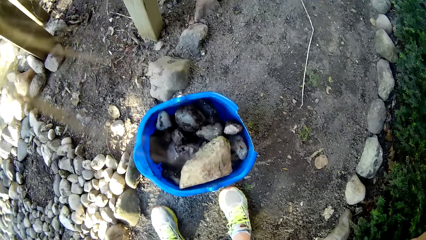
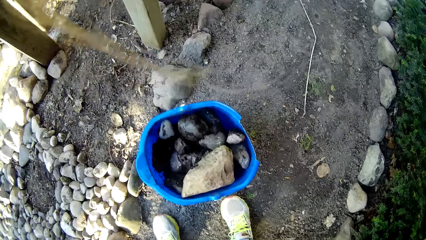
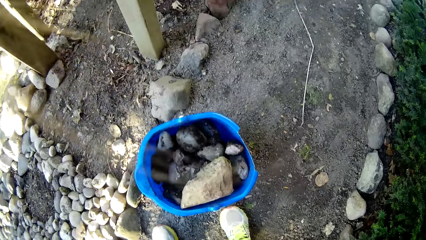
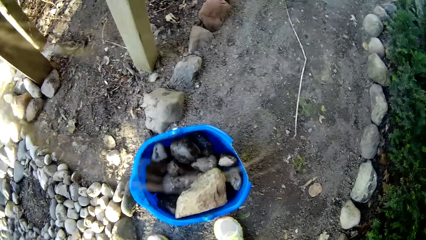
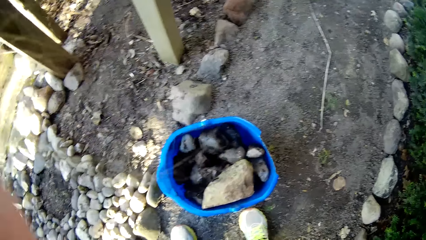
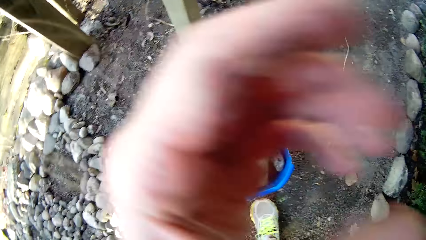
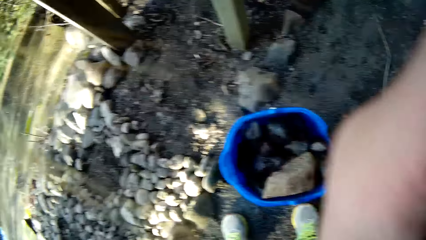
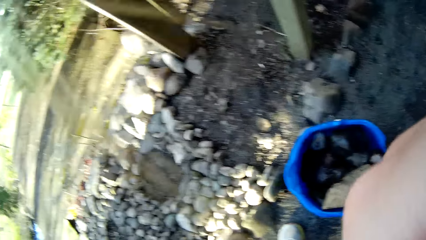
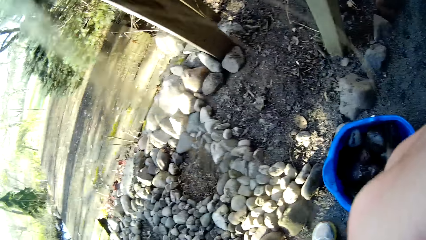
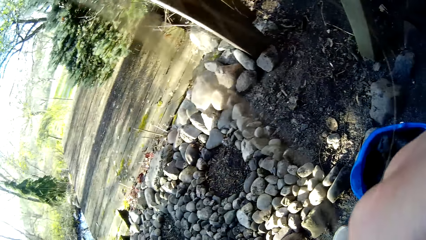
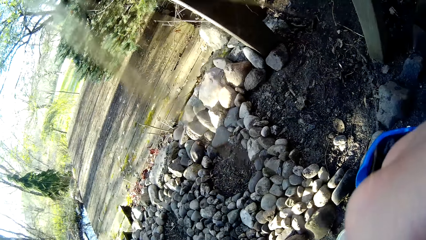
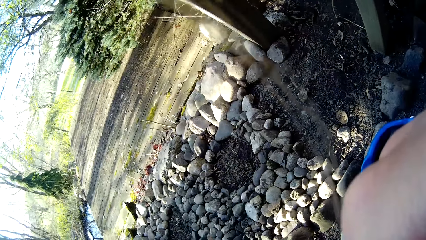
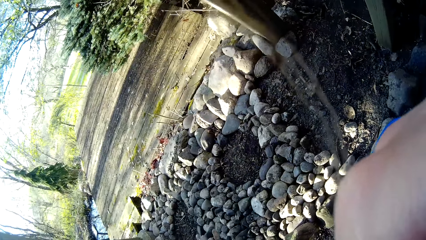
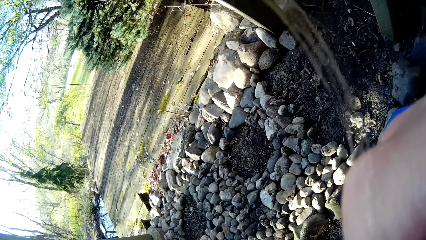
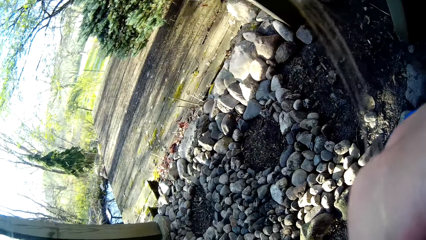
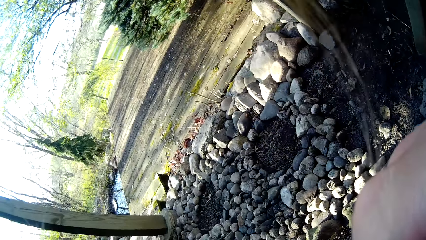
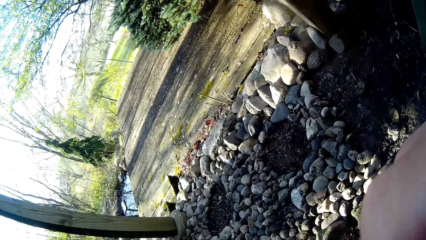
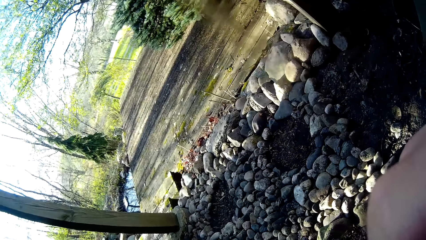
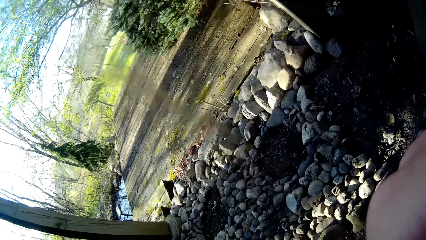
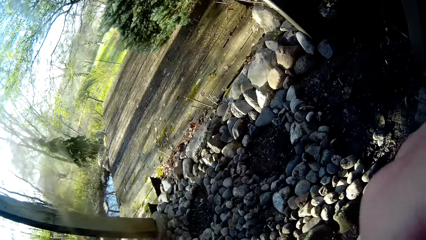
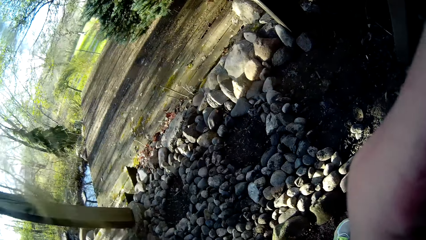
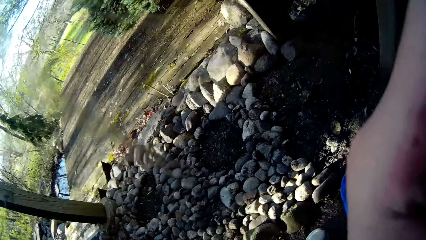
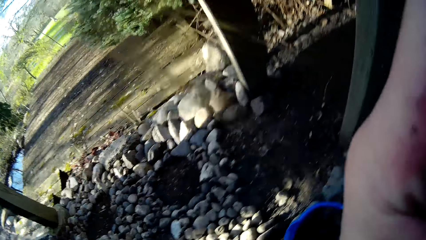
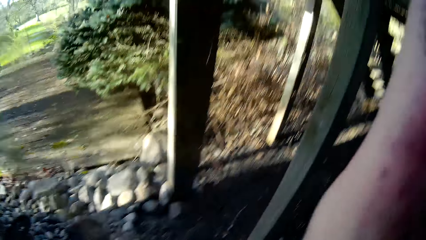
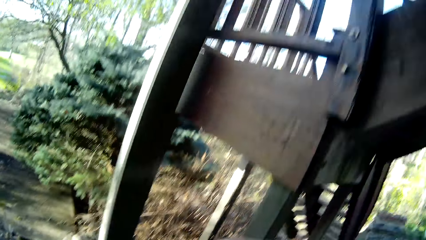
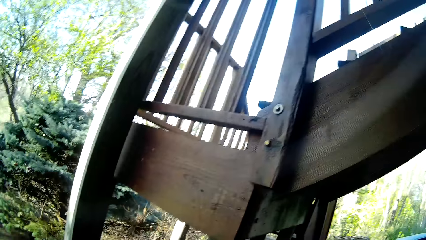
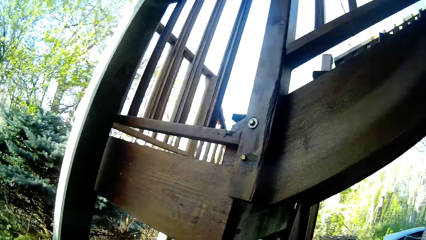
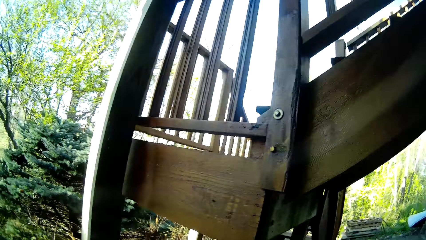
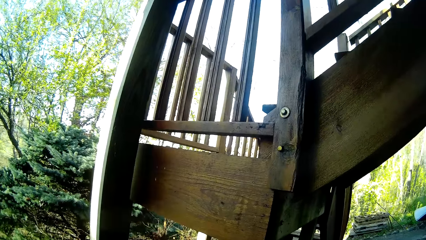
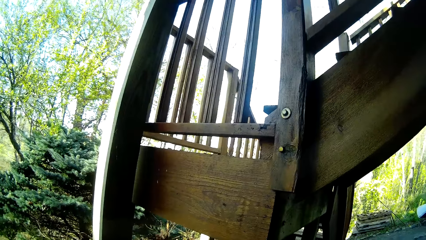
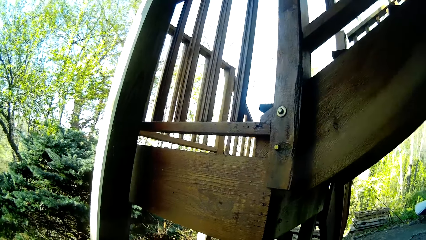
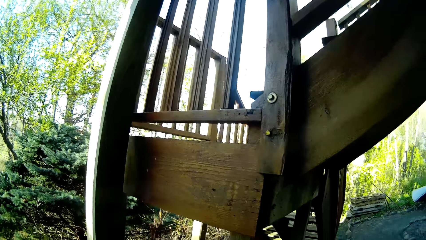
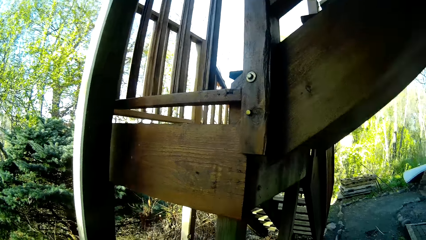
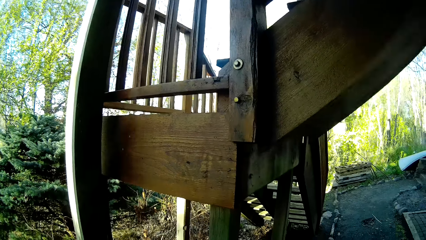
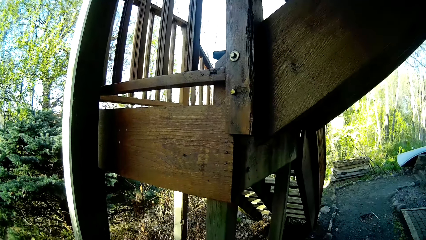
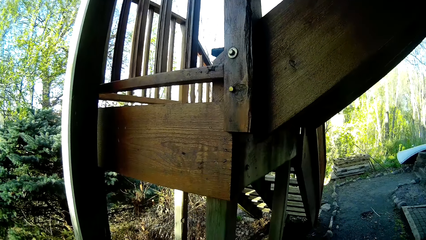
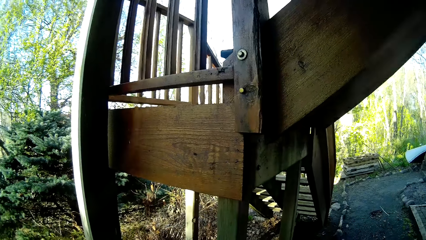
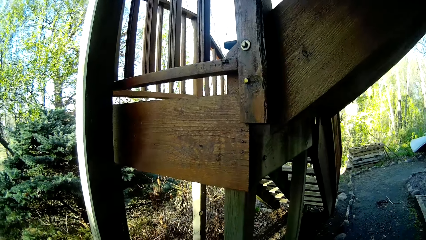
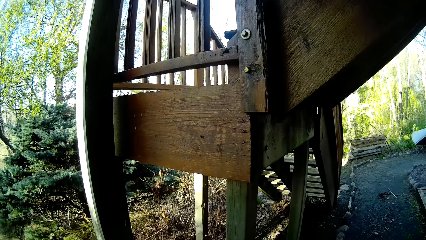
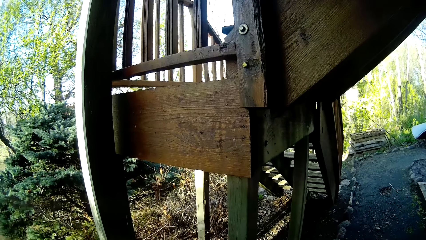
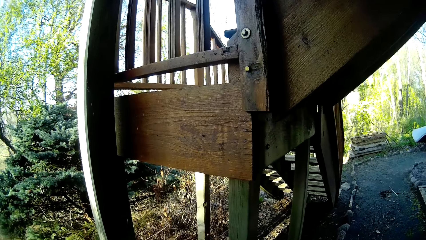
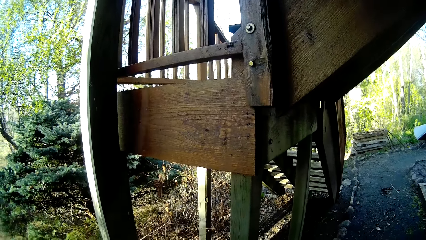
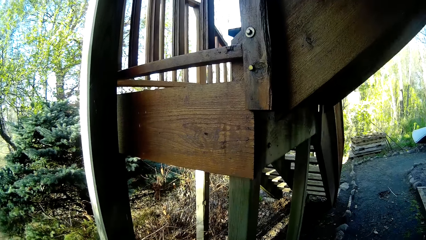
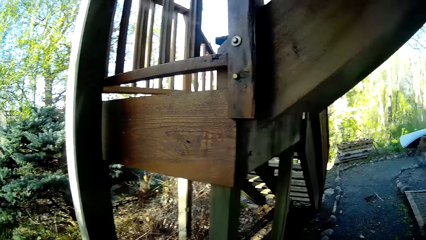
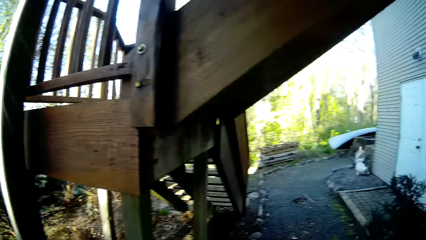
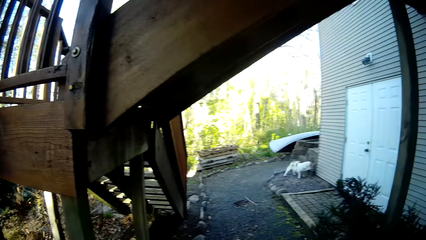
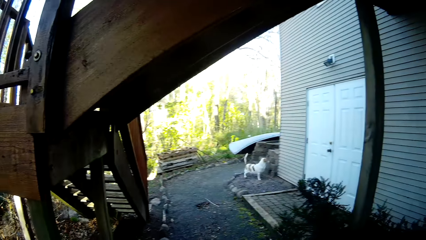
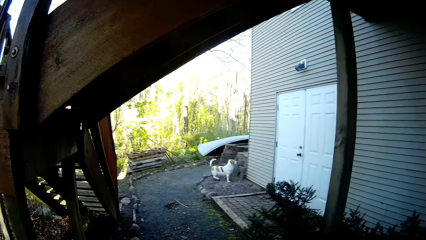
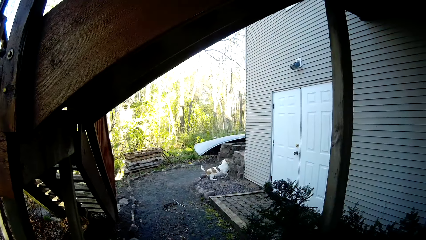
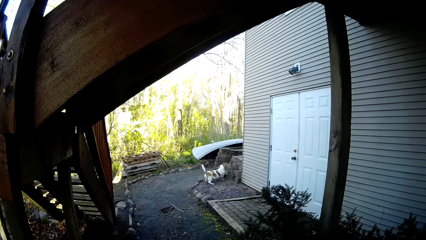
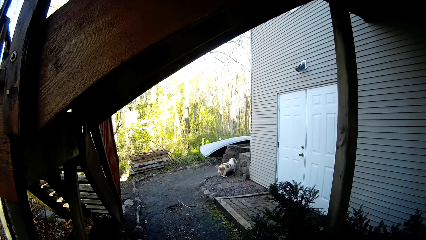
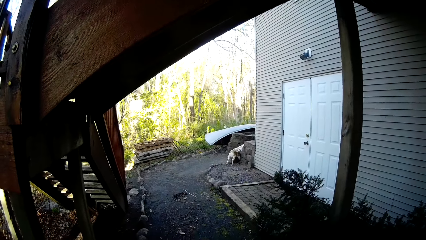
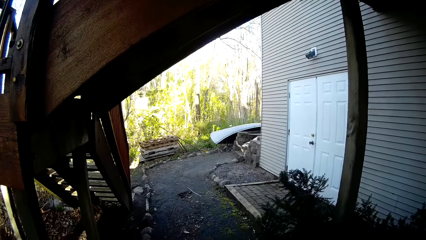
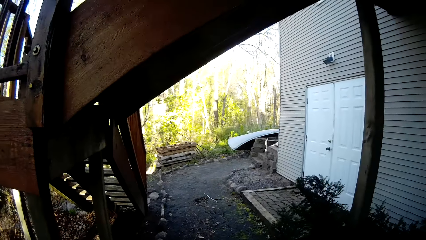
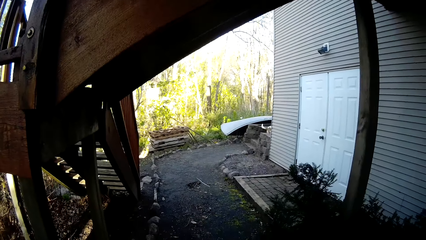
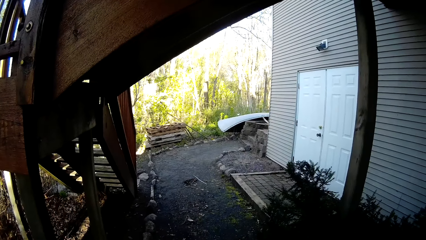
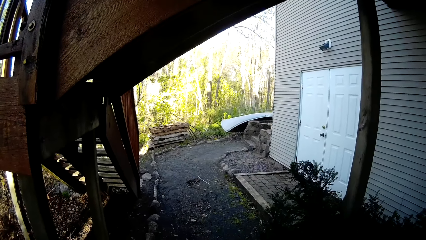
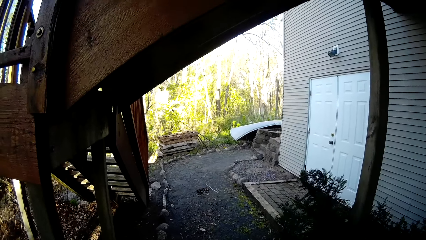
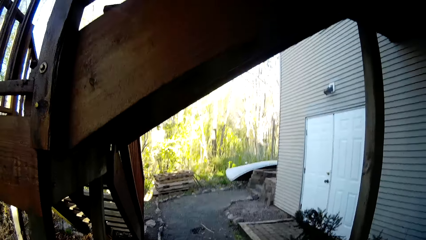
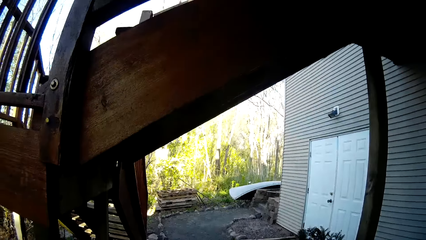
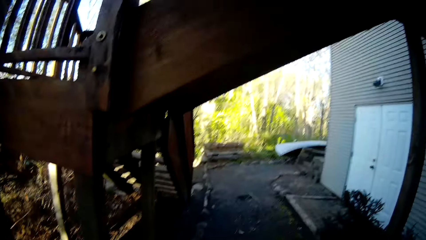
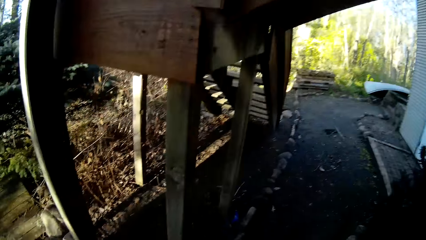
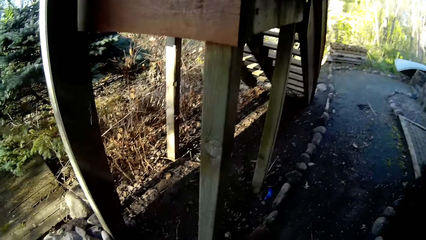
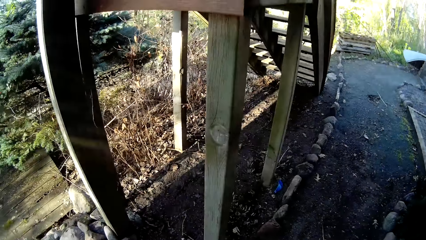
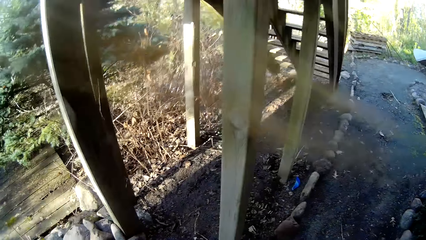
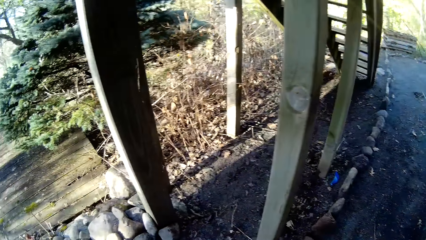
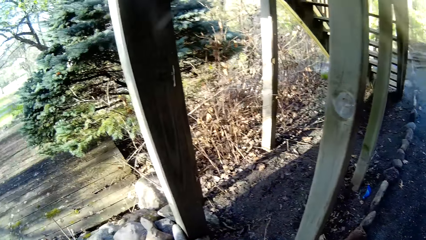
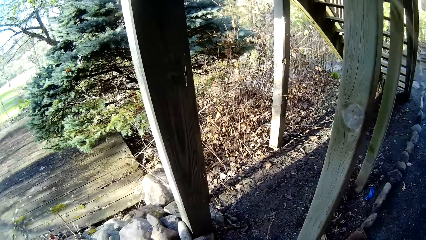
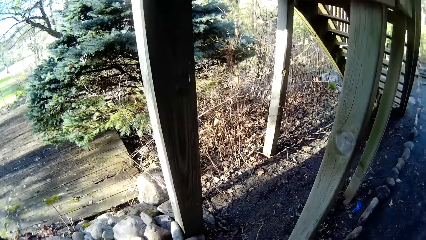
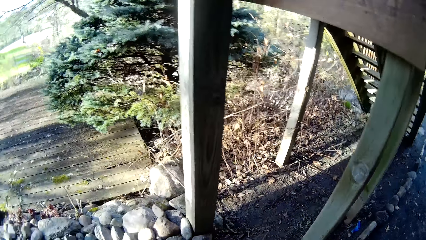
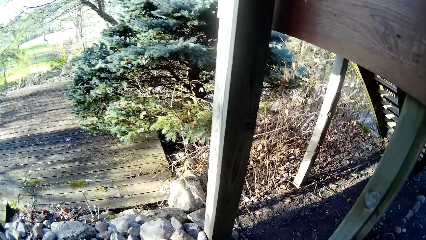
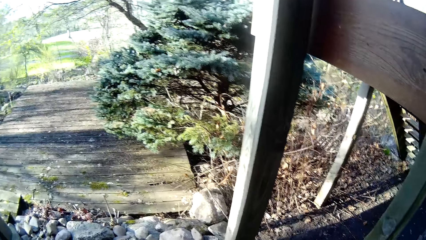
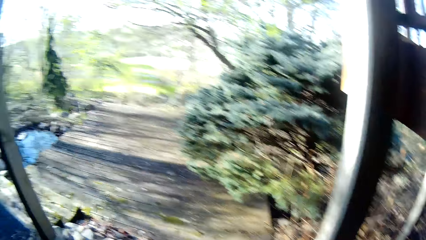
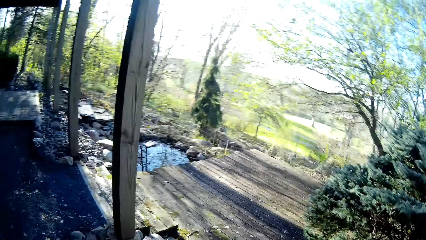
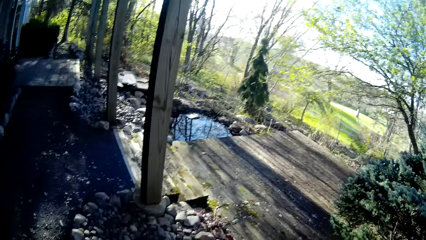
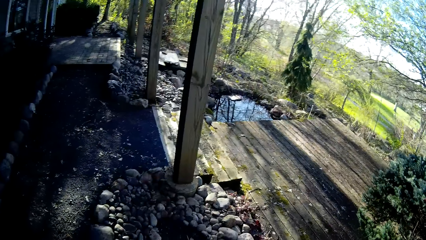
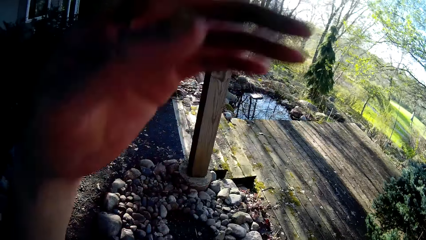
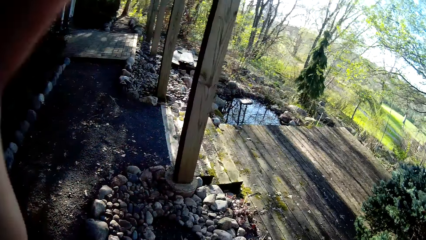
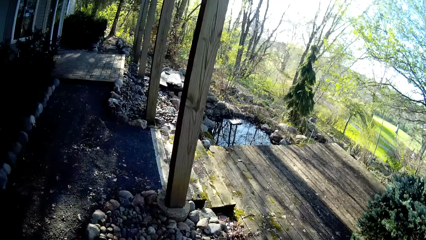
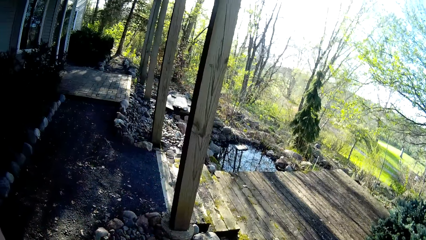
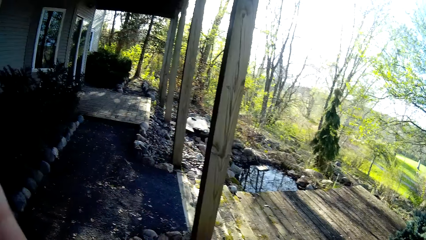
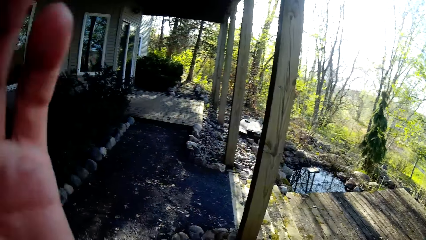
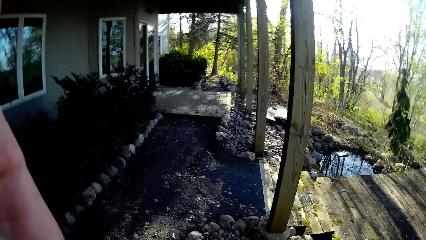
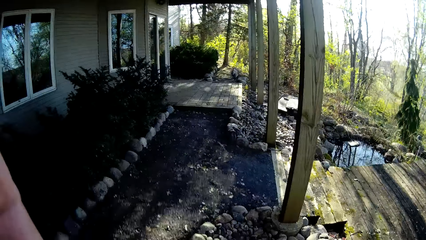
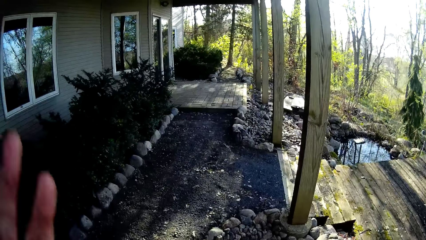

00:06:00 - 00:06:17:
The camera wearer moves a hand up. They look around. They talk to the dog. They move around. They move a hand up.
